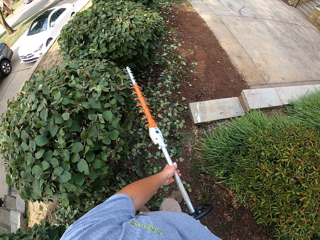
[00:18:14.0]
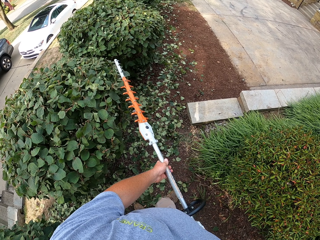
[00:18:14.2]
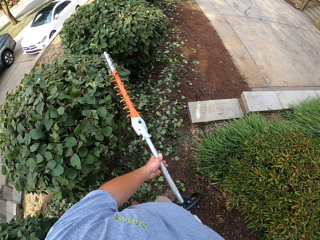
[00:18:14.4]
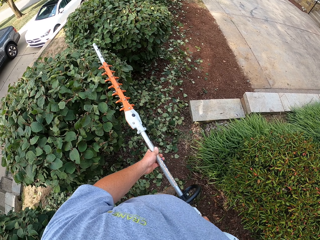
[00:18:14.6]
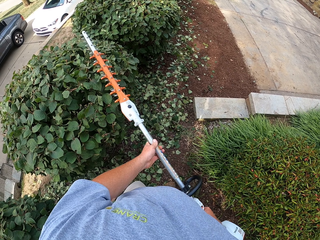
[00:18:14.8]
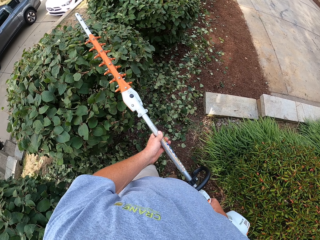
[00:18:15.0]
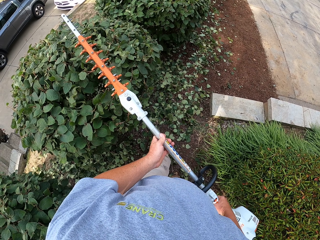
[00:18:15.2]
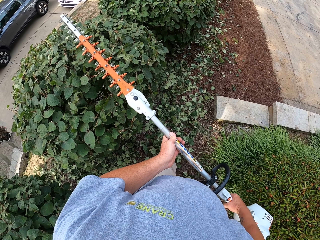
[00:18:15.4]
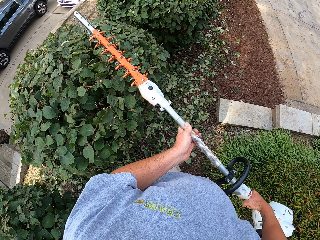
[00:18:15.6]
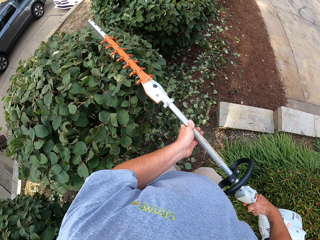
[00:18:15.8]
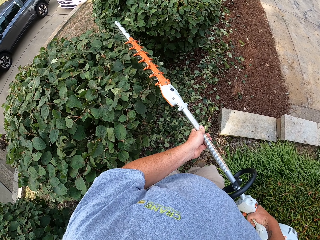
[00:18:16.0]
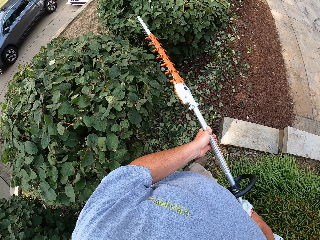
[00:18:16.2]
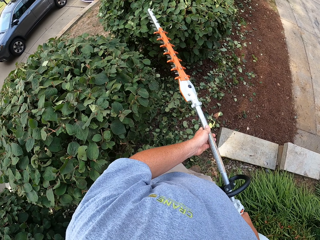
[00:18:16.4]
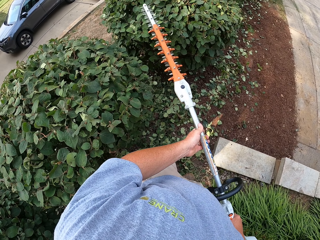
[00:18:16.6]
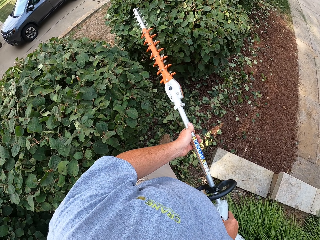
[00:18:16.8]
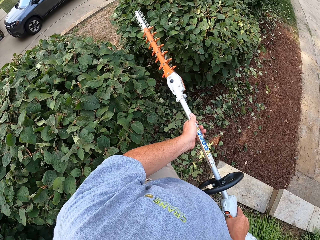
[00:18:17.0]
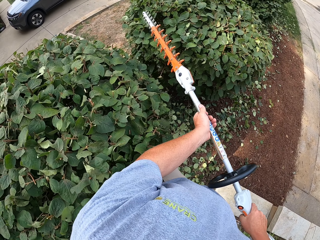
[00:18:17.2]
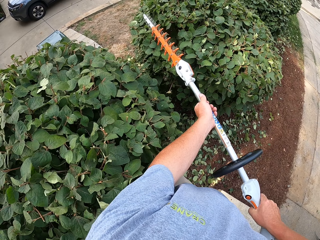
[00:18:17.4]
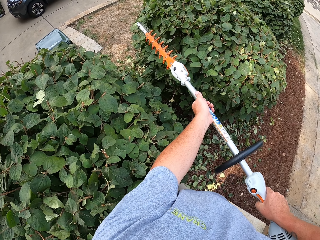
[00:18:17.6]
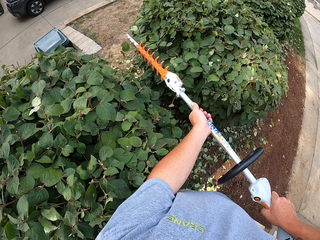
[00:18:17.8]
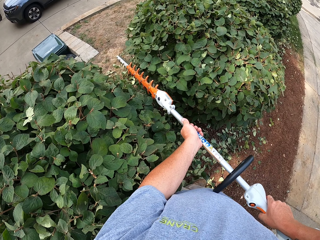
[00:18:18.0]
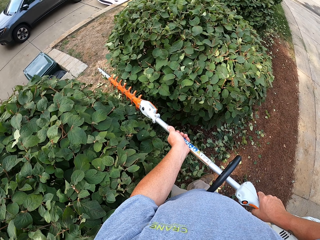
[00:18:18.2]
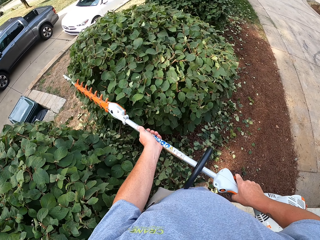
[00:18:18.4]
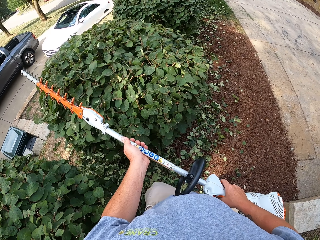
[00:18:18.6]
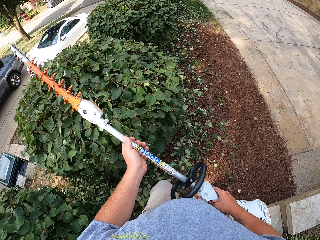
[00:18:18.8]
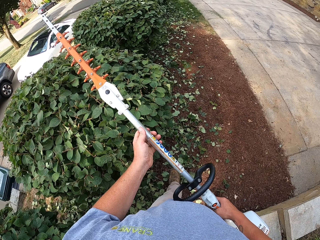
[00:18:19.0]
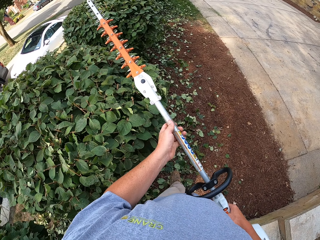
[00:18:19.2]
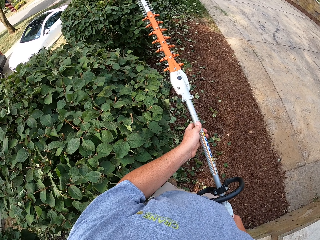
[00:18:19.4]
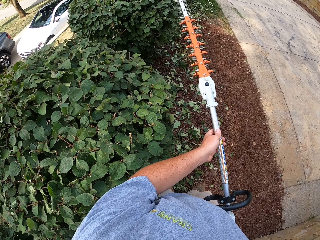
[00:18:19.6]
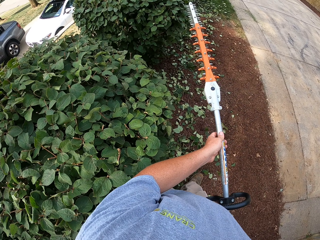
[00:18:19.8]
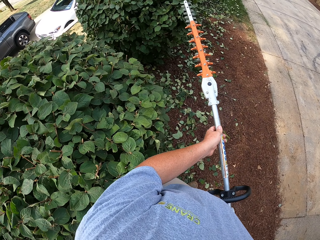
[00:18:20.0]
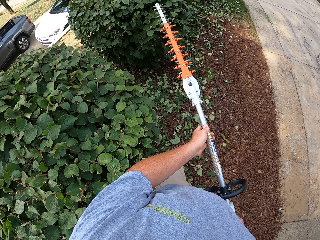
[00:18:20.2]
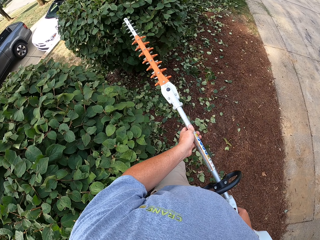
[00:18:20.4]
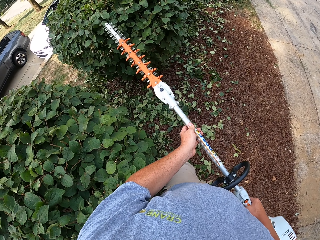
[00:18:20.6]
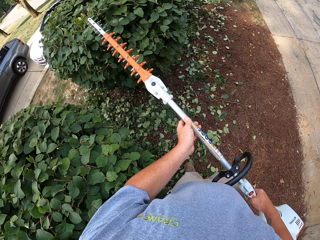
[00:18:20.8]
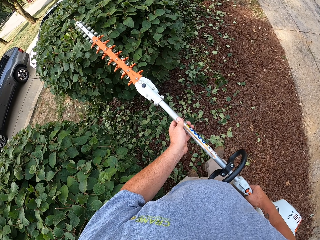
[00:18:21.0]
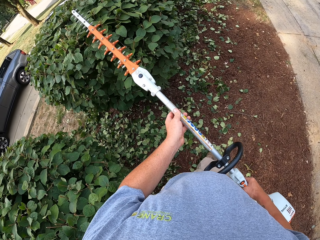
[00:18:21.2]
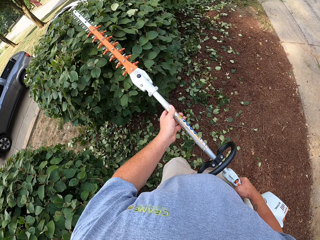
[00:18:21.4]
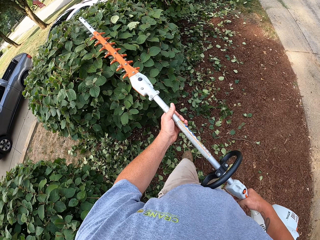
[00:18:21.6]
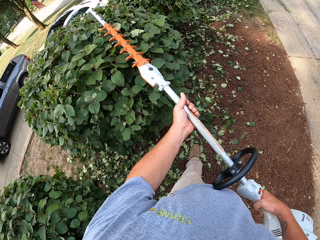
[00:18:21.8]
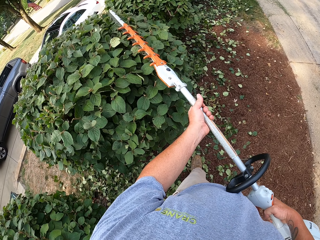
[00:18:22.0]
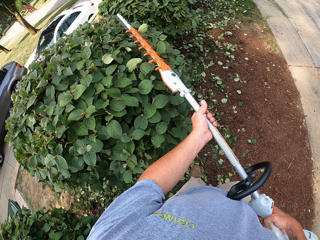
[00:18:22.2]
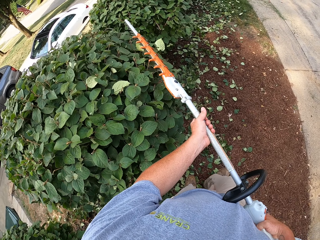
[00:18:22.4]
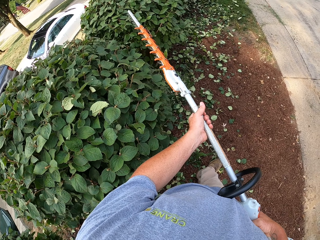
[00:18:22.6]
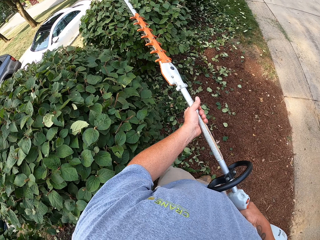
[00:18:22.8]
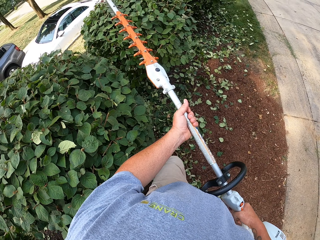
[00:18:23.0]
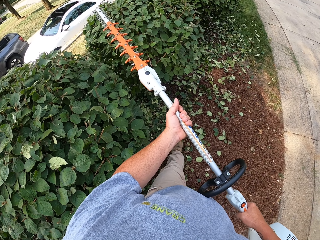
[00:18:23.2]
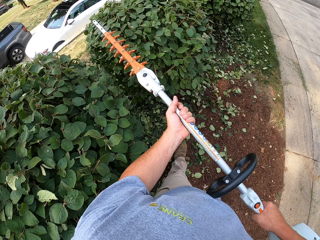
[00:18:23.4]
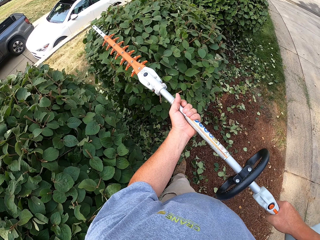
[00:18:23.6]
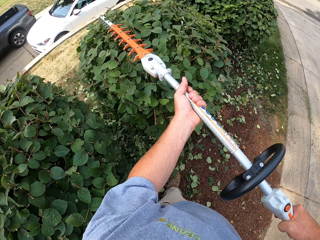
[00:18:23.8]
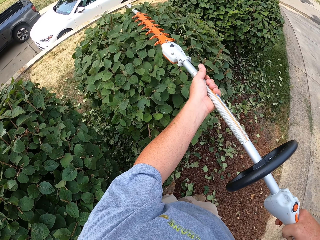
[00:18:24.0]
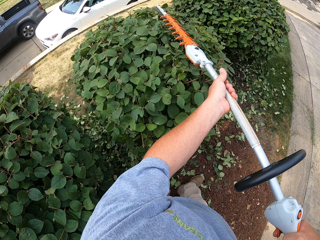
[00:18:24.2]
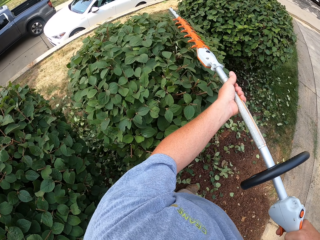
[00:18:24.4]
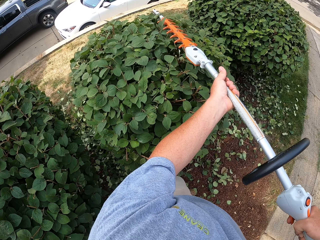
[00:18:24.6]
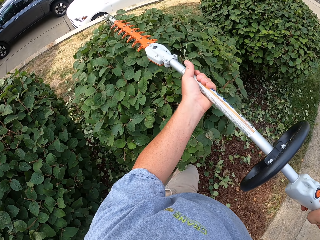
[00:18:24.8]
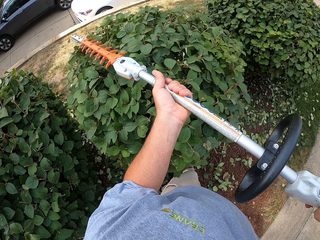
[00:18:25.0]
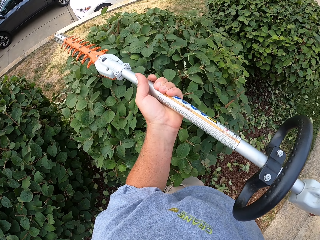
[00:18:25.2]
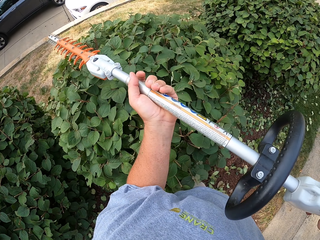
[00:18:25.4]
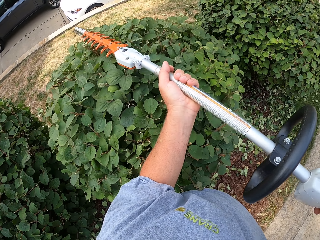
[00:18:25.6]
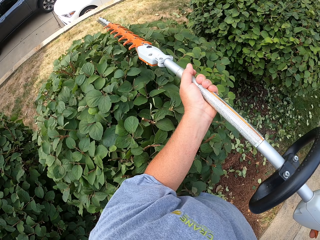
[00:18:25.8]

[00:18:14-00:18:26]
The camera wearer walks towards the other hedge. They cut the hedge with the hedge trimmer.

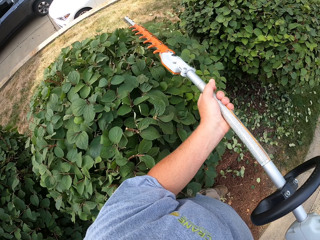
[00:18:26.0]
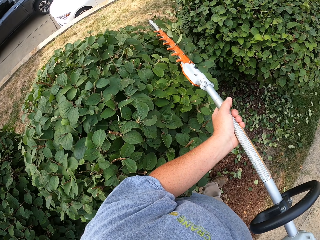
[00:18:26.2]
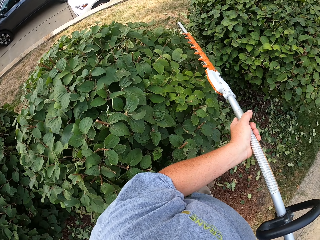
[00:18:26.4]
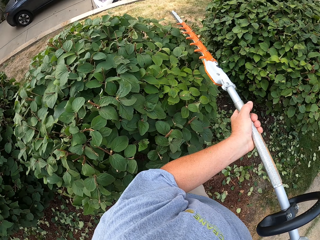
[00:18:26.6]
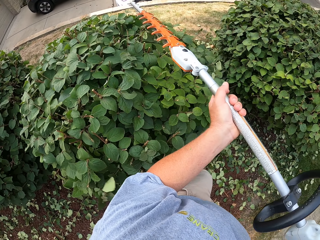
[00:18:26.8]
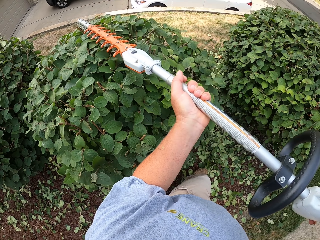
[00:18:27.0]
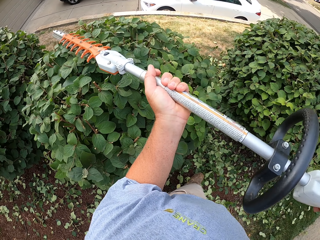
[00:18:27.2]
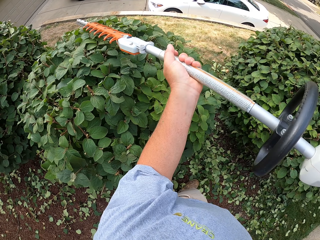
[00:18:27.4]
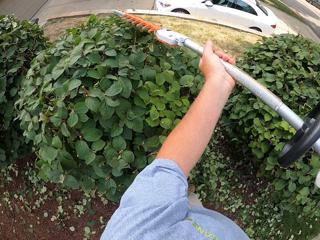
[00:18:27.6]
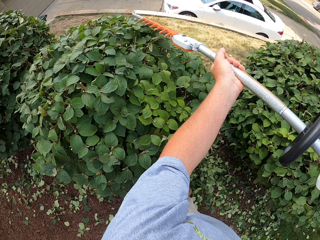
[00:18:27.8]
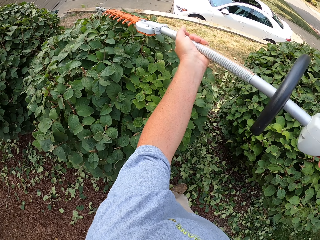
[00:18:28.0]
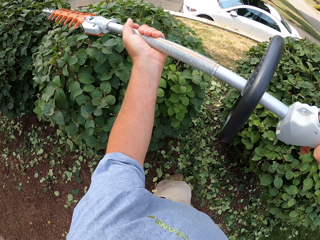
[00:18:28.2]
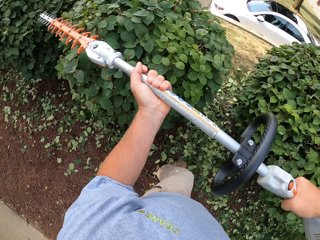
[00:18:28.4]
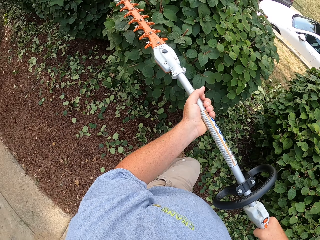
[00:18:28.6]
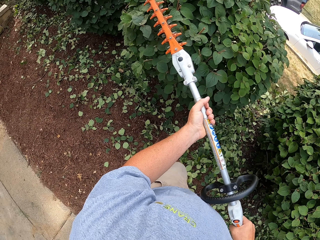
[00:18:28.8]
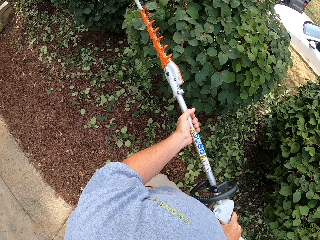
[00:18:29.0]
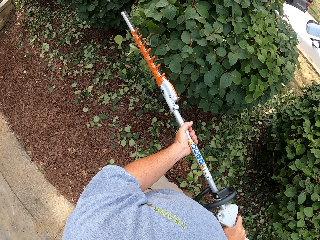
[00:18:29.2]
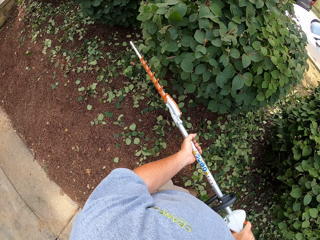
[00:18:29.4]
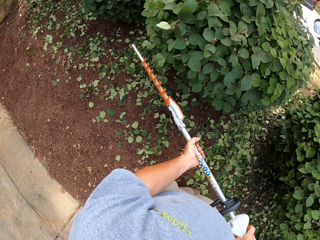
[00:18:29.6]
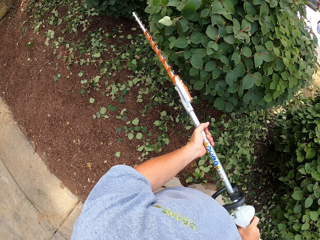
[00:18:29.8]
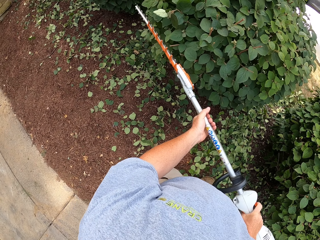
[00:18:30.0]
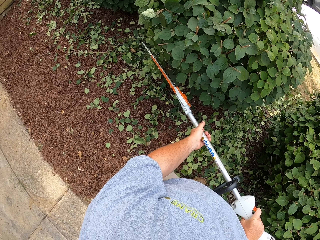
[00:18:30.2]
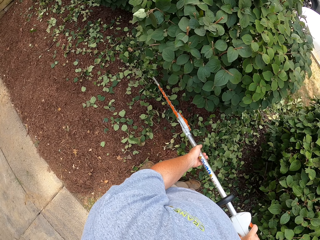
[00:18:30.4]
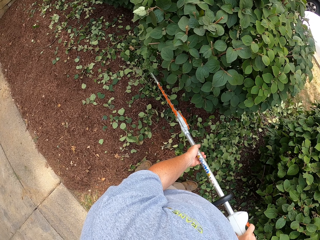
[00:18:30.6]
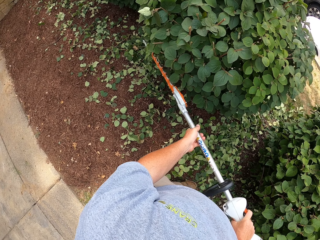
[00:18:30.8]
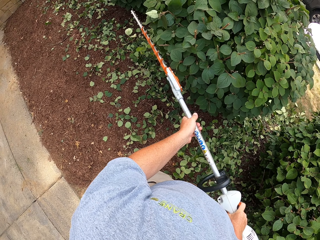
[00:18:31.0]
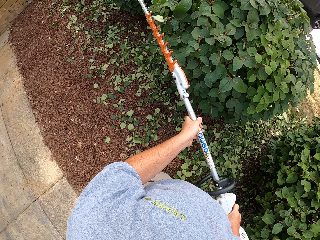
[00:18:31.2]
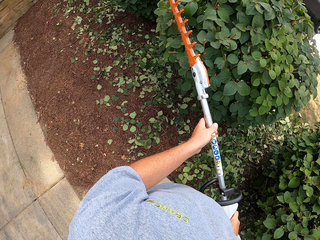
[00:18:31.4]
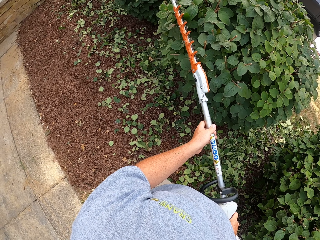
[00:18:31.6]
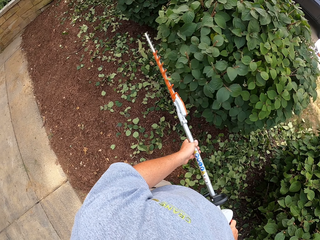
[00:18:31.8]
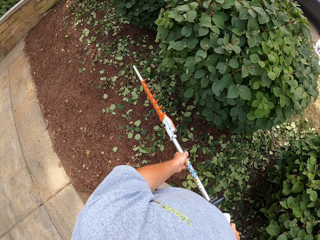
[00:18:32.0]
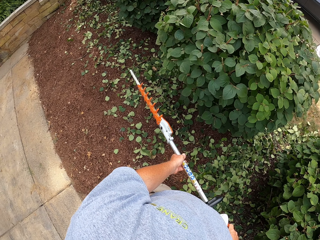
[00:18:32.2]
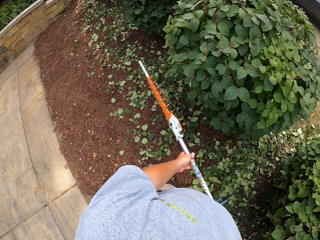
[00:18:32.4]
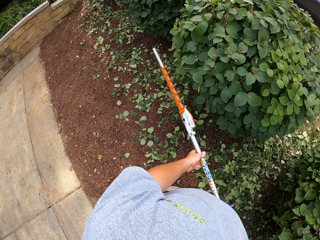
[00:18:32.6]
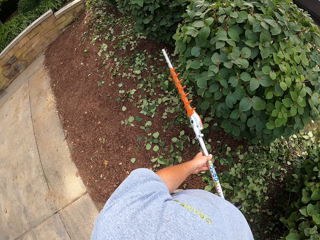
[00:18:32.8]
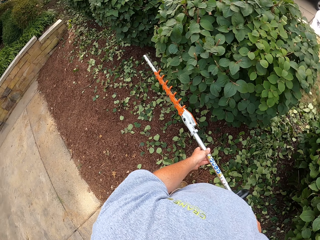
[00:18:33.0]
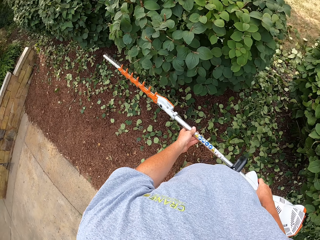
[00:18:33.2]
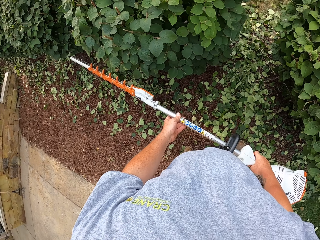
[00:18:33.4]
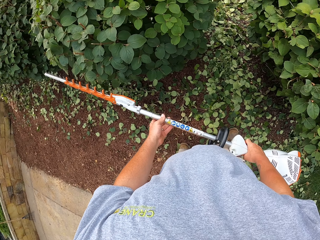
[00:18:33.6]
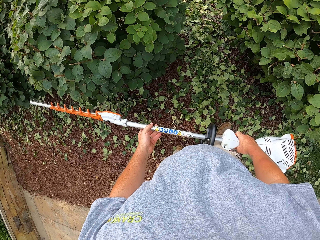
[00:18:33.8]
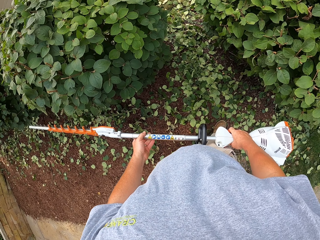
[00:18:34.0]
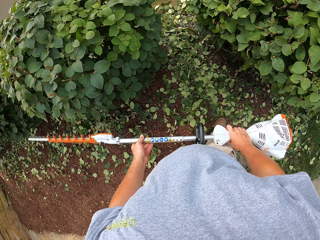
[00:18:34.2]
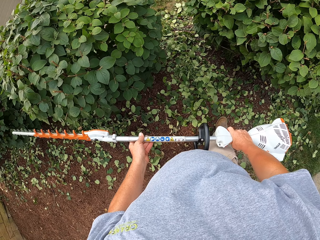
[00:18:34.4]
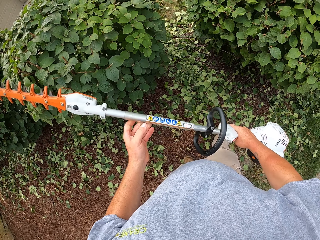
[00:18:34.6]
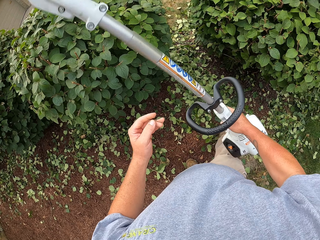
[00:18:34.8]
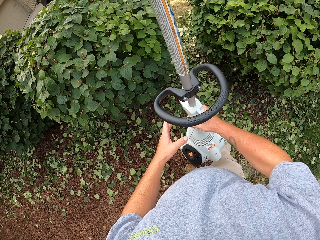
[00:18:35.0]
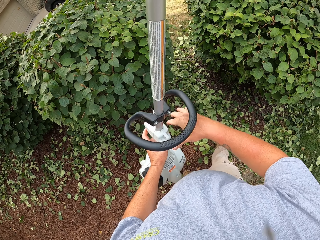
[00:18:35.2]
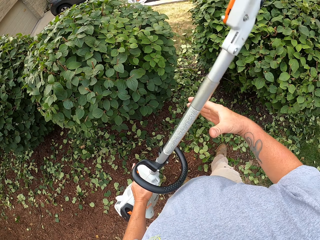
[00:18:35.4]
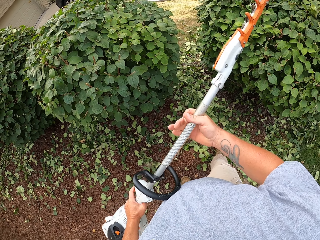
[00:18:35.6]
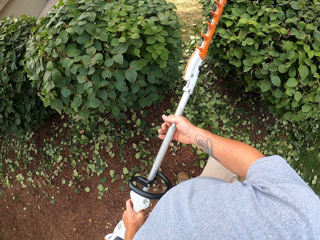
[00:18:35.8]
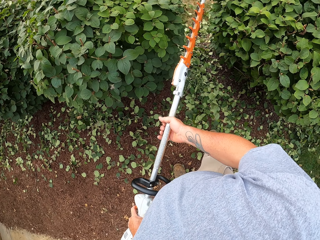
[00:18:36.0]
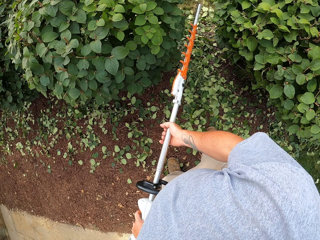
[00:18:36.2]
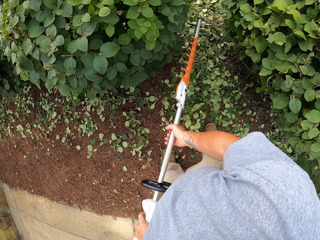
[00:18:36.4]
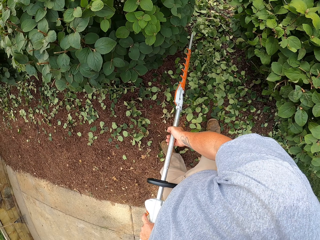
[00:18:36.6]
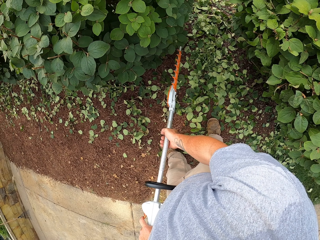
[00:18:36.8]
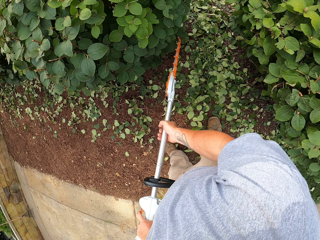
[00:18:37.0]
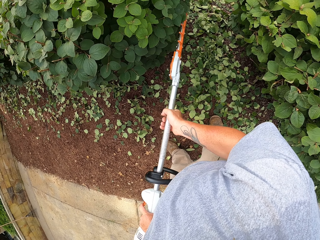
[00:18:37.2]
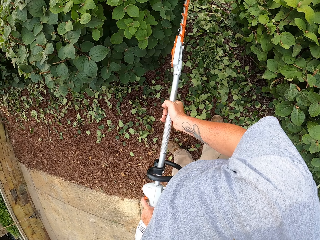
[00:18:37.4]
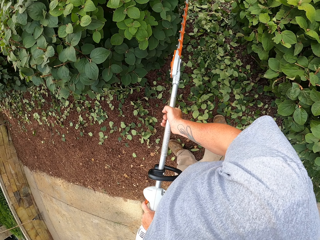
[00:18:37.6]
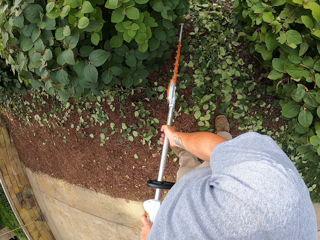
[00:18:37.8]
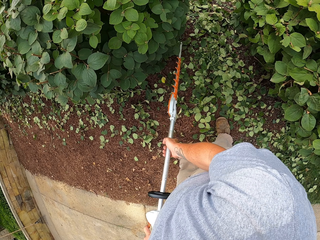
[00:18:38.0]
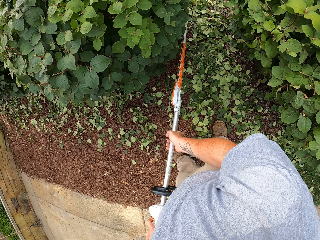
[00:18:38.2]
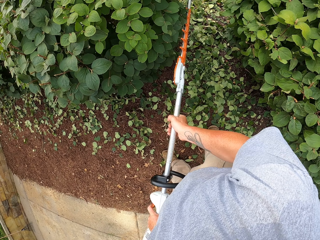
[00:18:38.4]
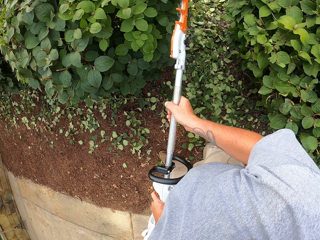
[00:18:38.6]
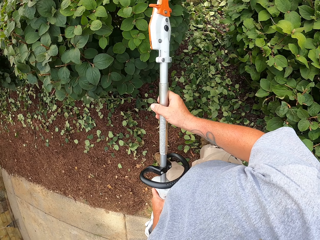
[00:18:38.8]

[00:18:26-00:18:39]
The camera wearer exchanges the hedge trimmer to the left hand. They hold the hedge trimmer with both hands. They cut the hedge with the hedge trimmer.
